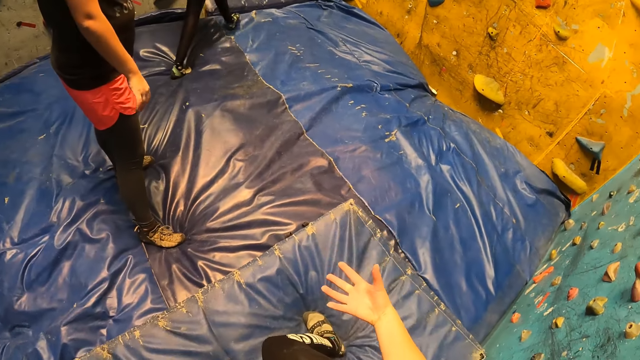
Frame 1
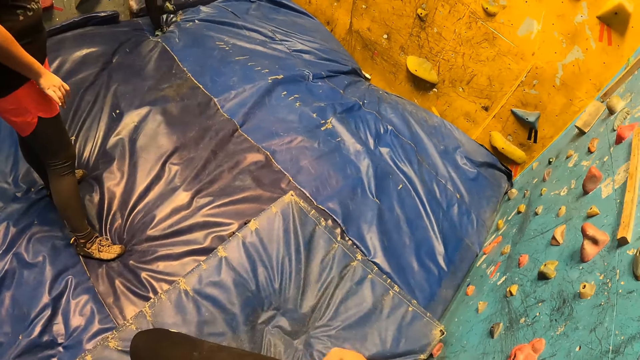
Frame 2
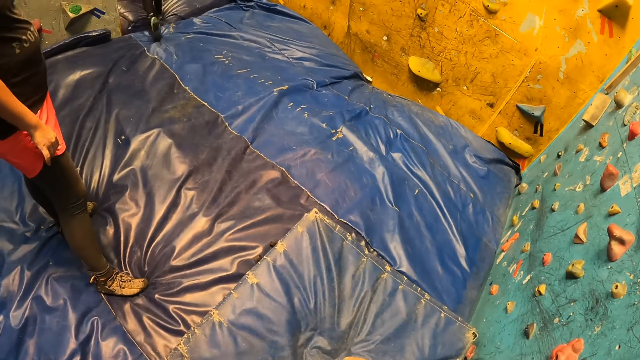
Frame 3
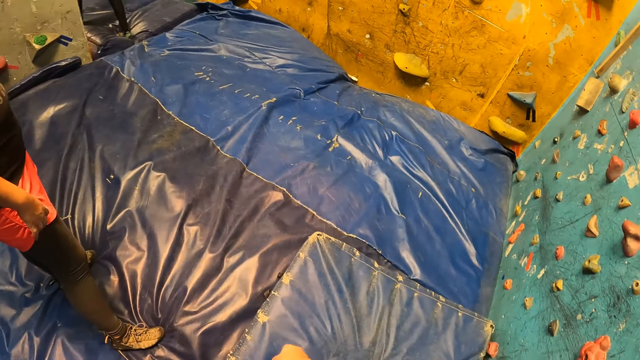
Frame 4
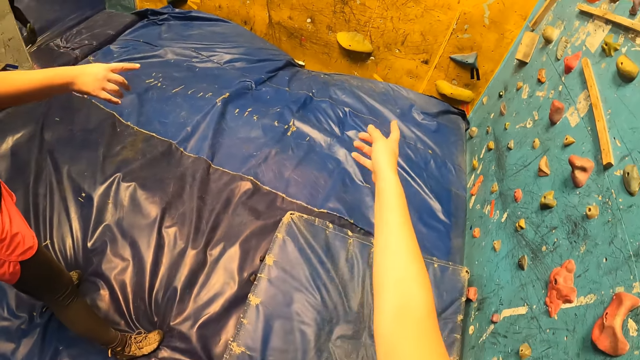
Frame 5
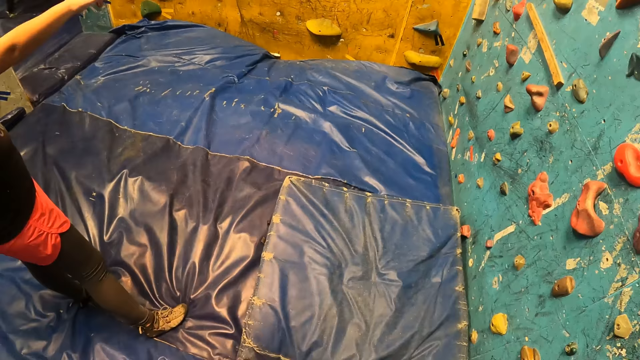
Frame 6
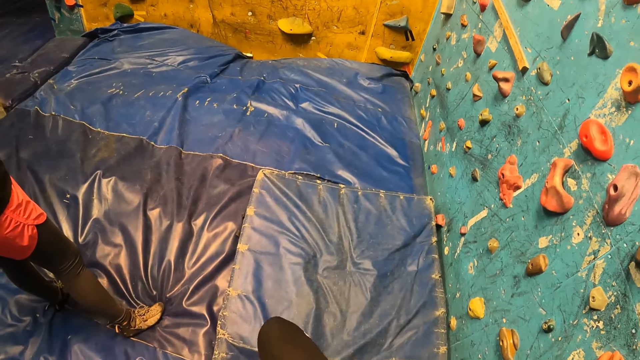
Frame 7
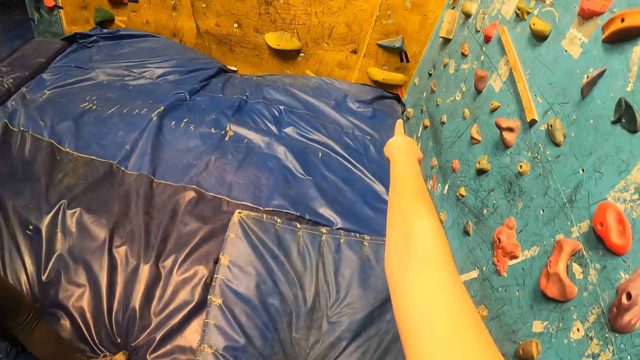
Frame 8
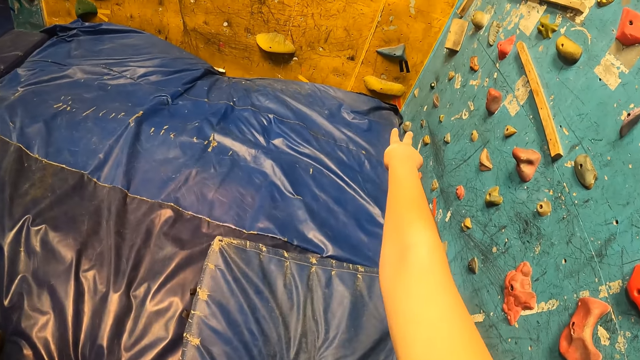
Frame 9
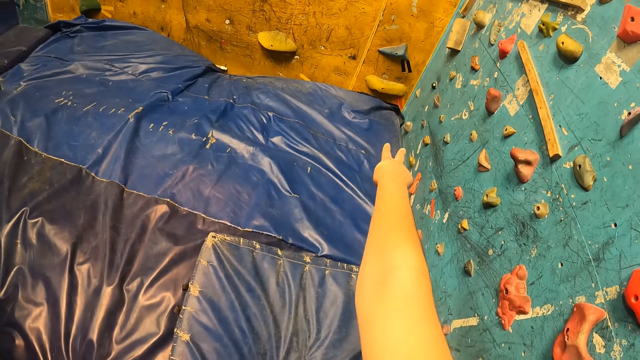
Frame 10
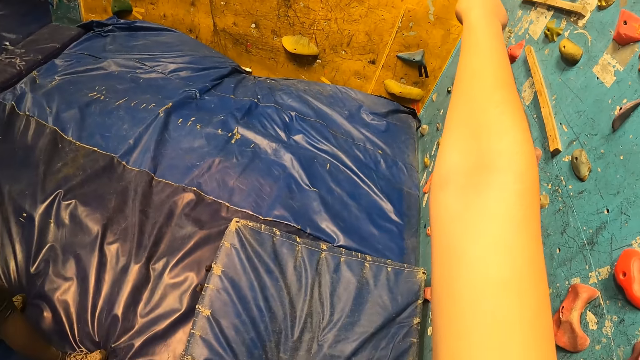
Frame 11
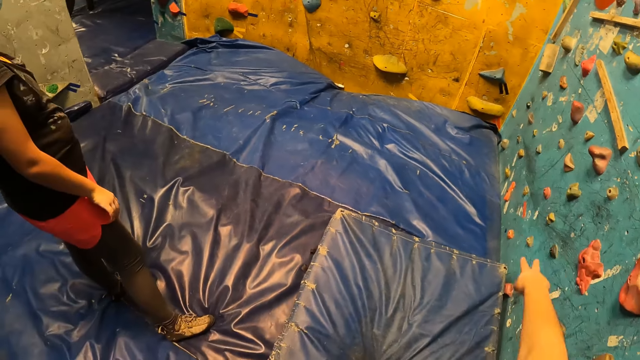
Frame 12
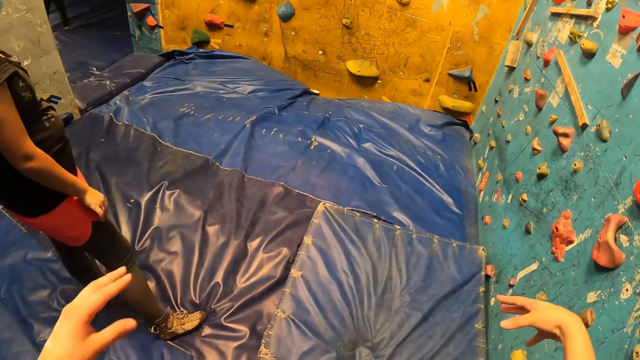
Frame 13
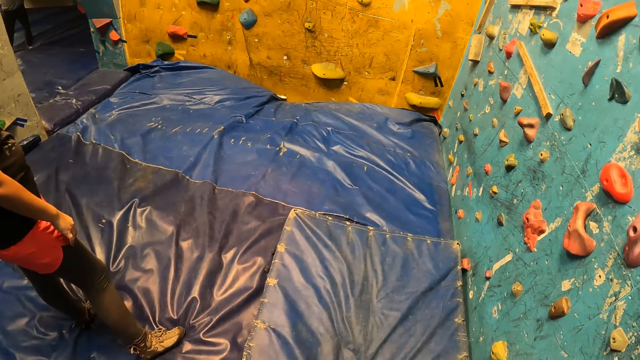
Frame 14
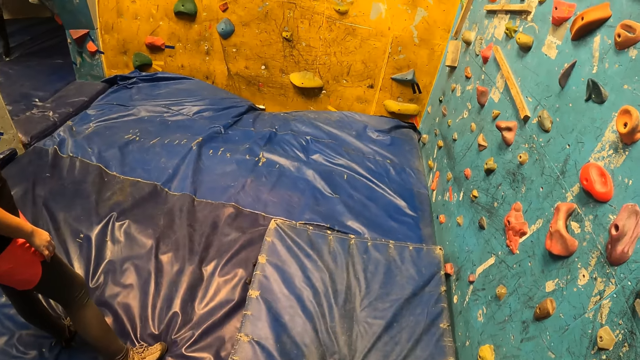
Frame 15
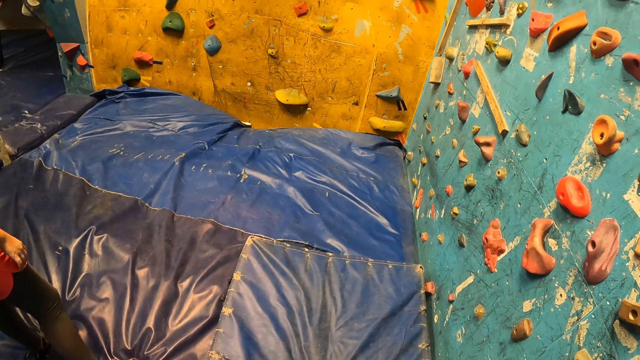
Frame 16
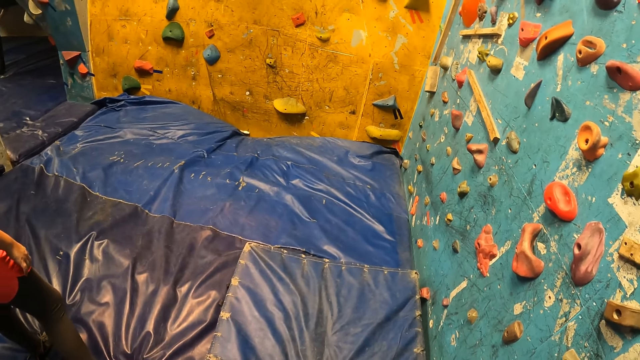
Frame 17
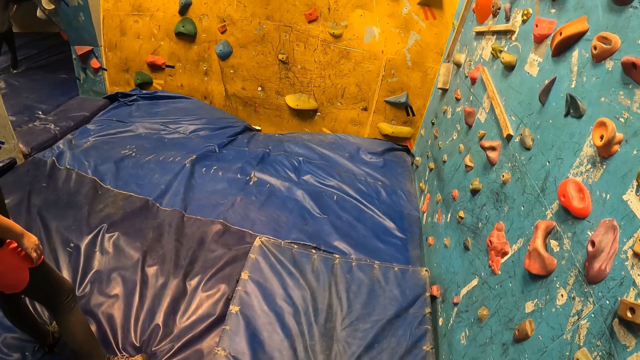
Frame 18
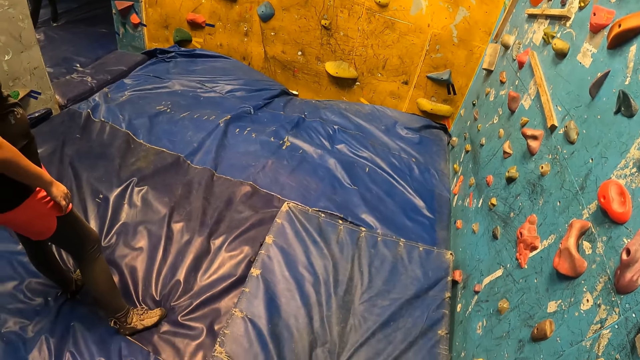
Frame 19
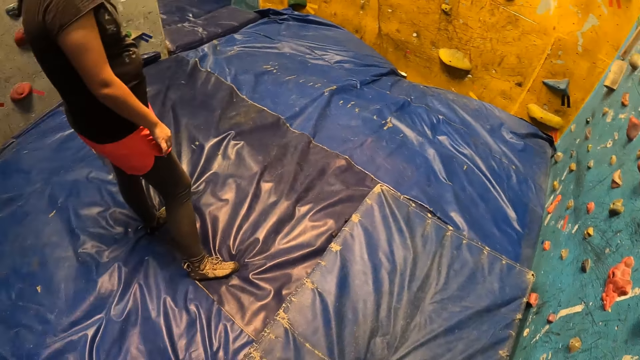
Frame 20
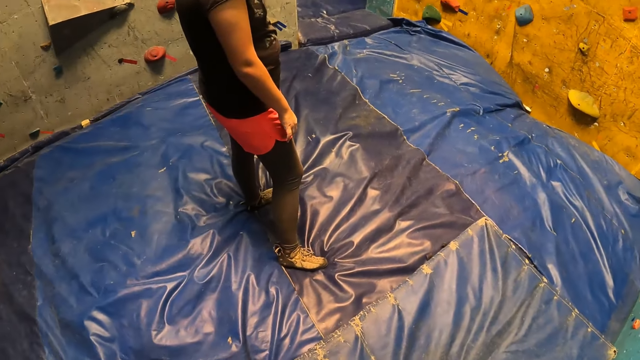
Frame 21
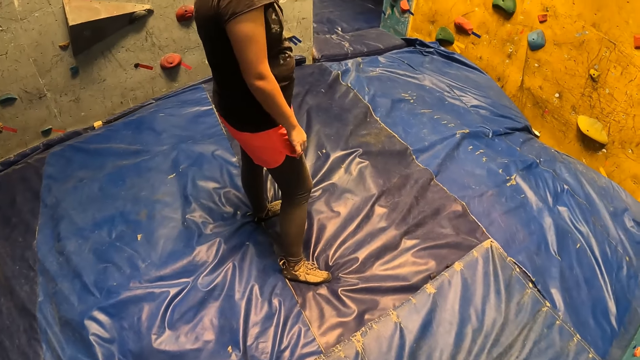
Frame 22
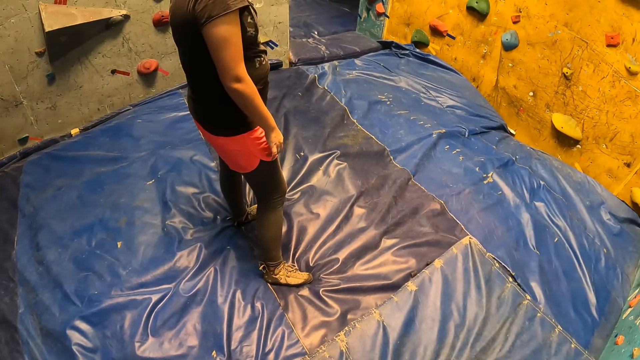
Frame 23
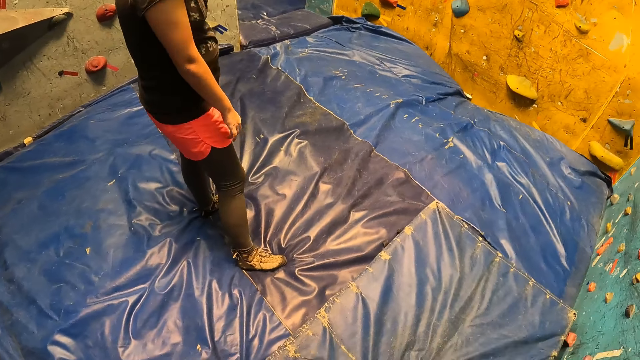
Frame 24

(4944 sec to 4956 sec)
A woman walks out of the room. The camera wearer points to the climbing wall with her right hand. She talks with people.

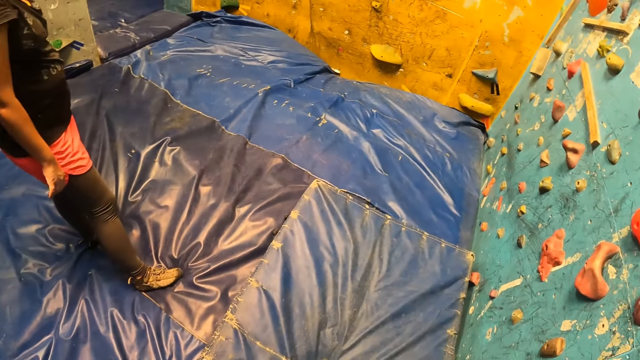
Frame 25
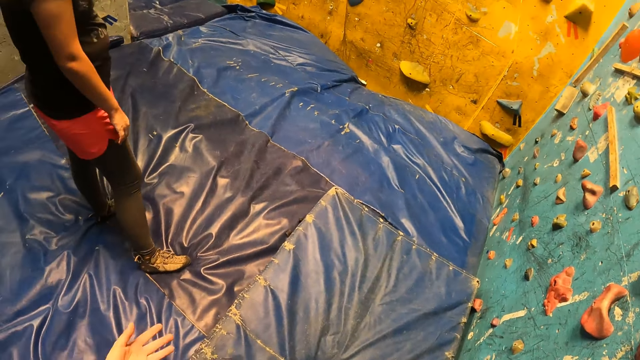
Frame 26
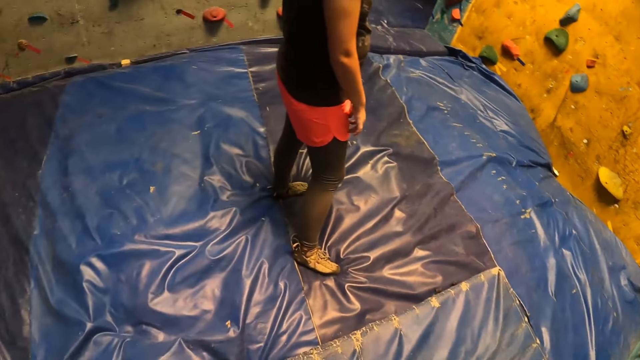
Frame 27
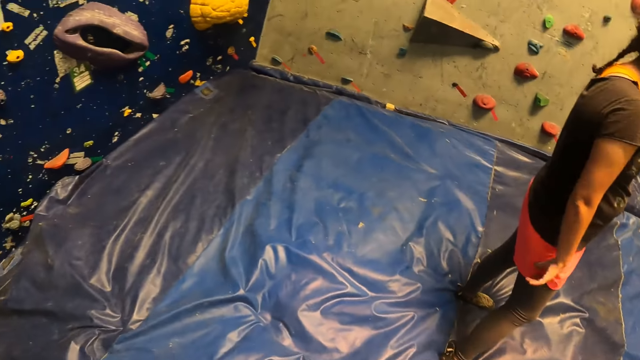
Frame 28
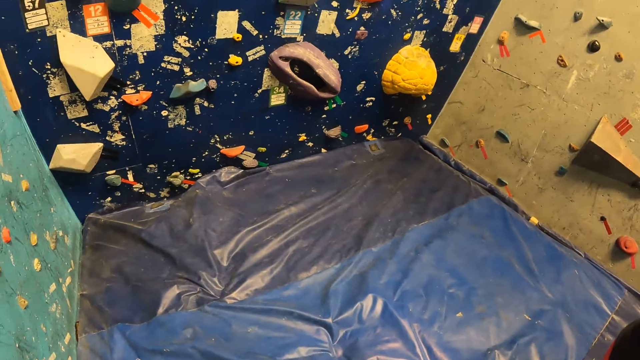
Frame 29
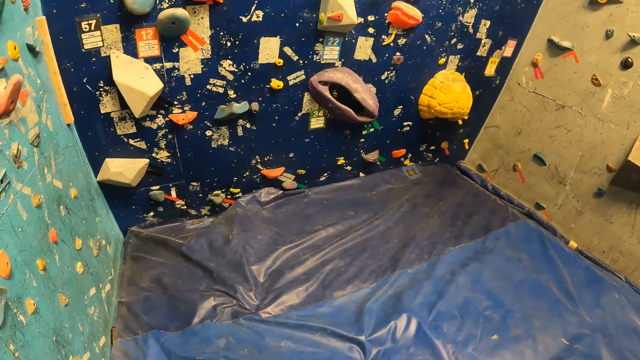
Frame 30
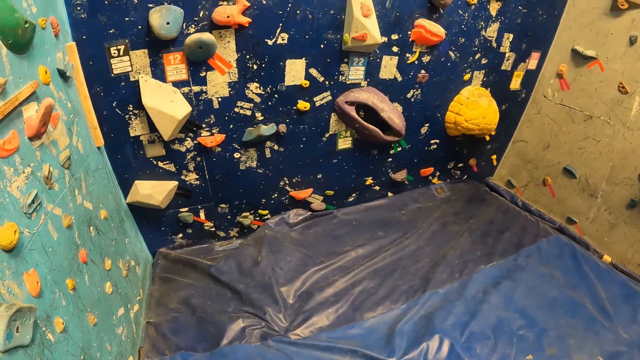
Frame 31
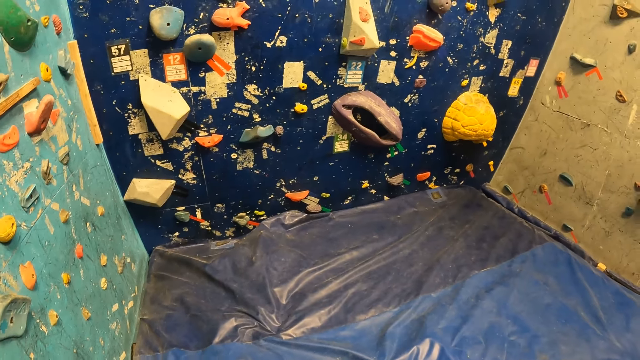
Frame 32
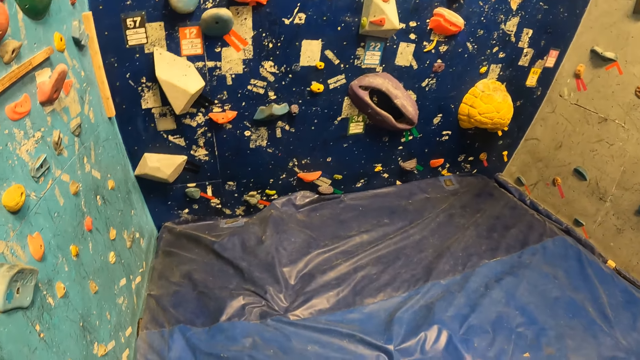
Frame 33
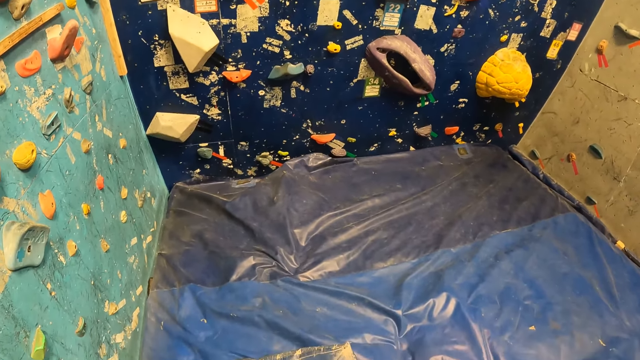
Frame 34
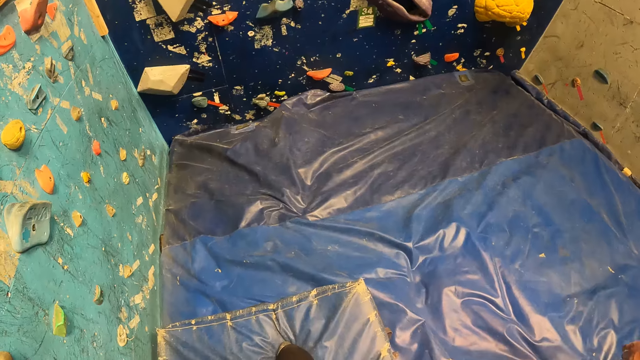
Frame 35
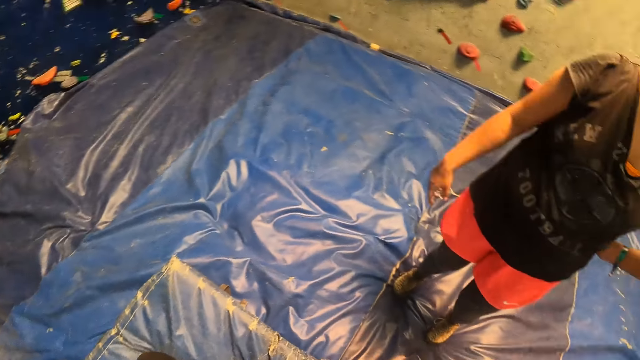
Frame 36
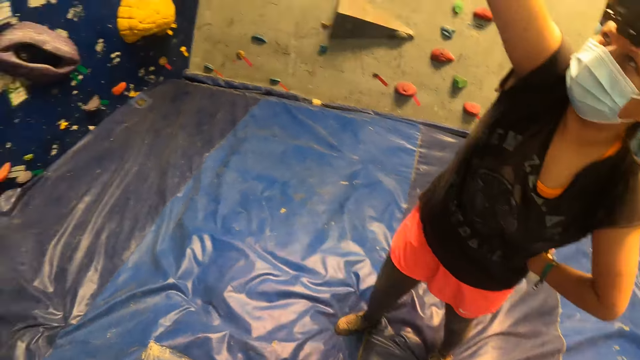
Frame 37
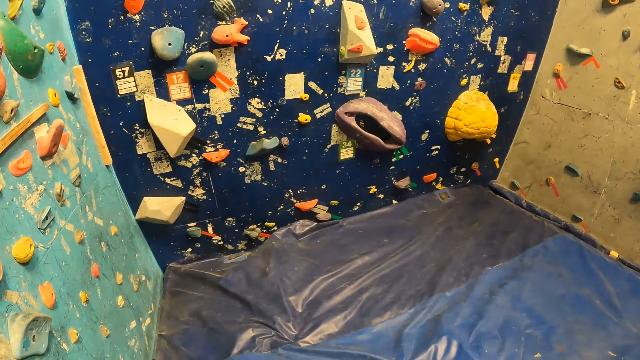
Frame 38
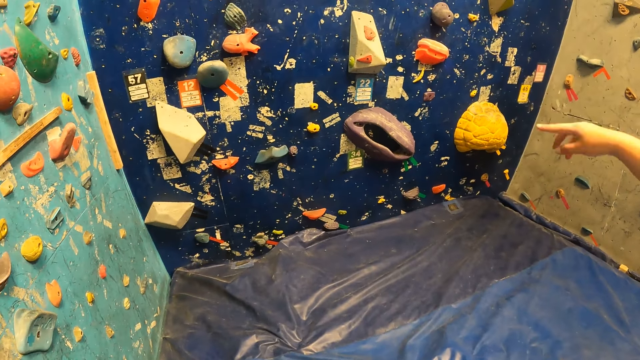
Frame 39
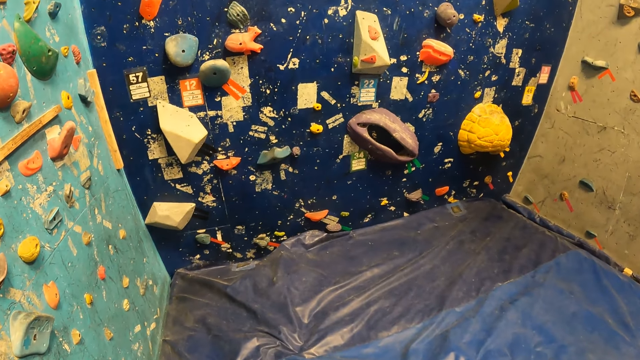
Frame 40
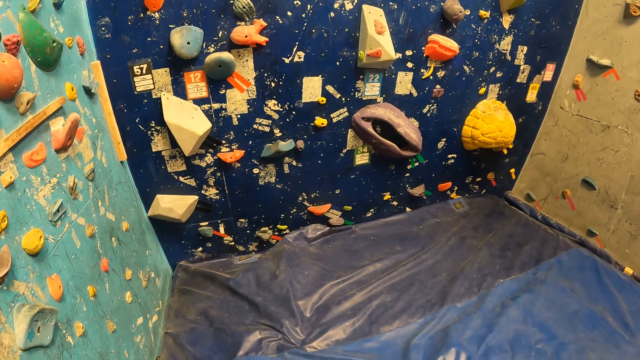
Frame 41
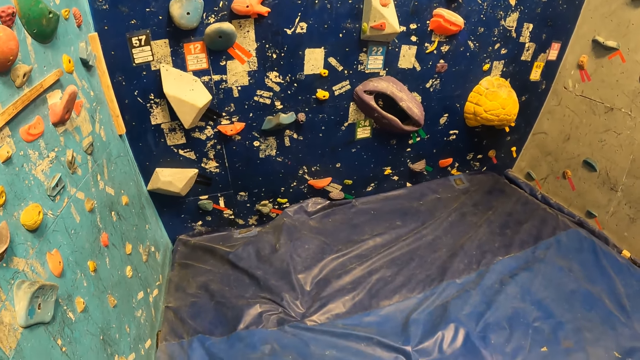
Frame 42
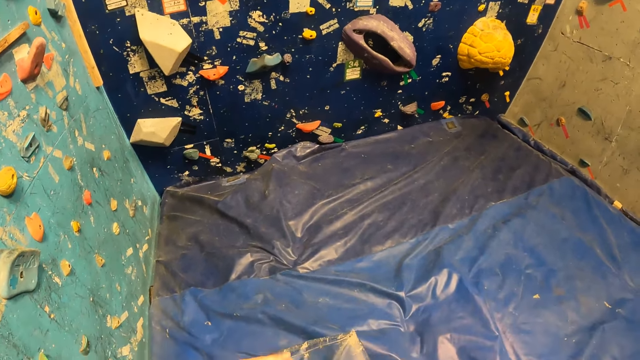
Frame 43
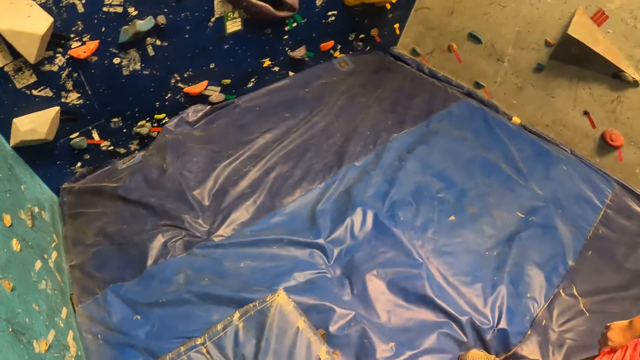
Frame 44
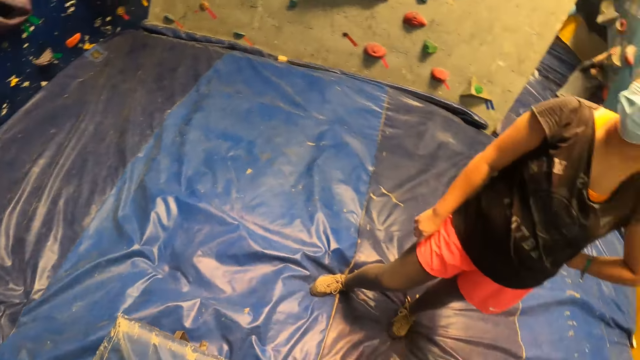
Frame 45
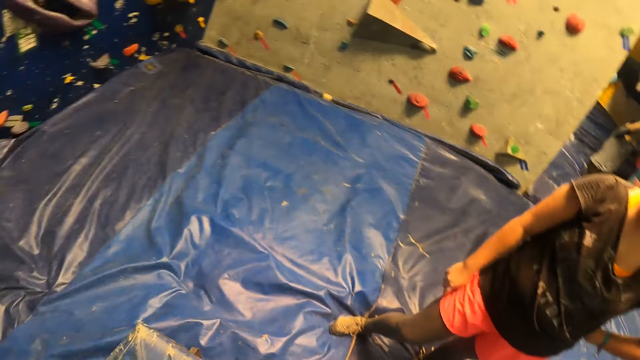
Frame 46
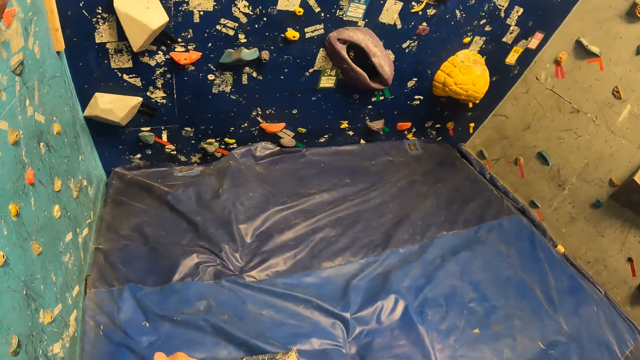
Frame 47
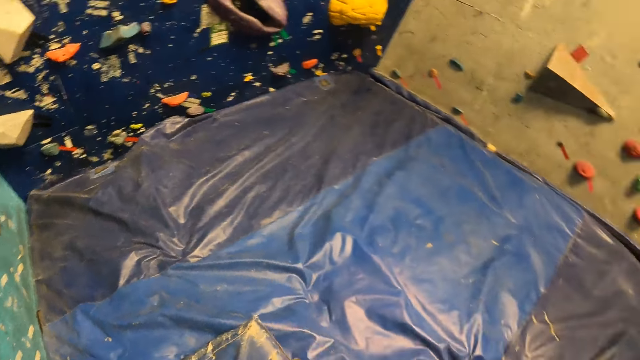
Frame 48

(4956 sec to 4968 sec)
A woman points to the climbing wall with her right hand.
